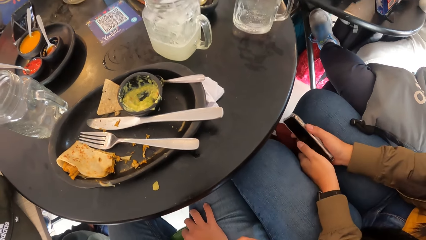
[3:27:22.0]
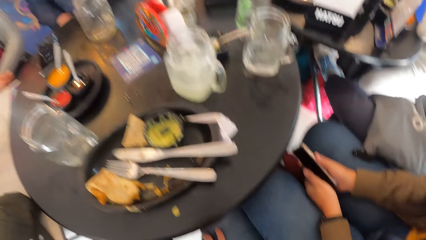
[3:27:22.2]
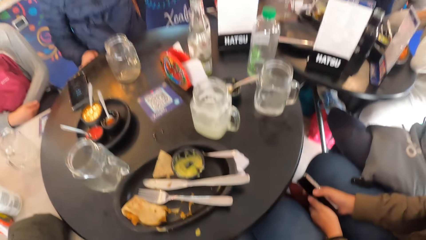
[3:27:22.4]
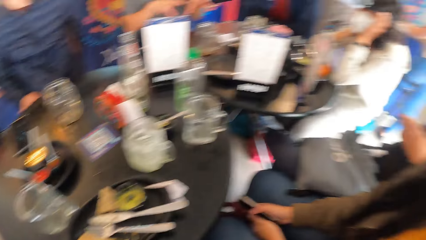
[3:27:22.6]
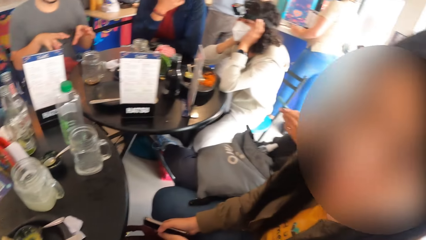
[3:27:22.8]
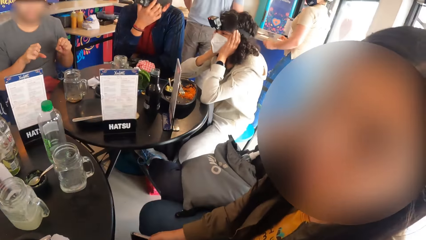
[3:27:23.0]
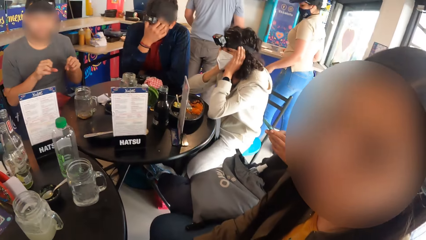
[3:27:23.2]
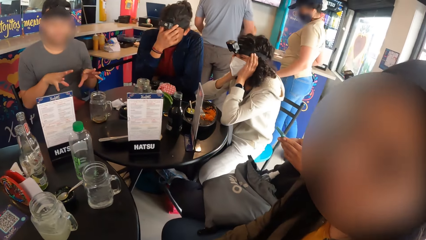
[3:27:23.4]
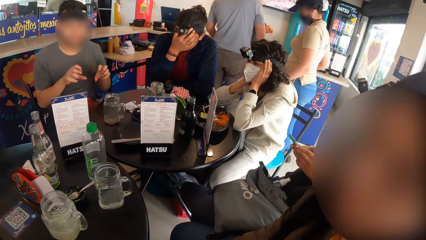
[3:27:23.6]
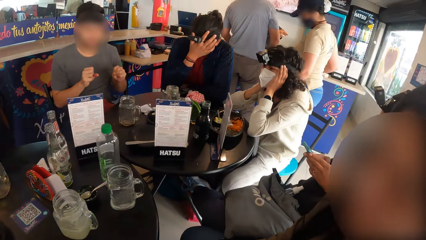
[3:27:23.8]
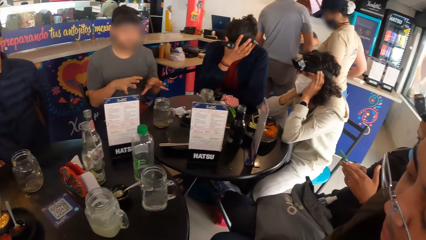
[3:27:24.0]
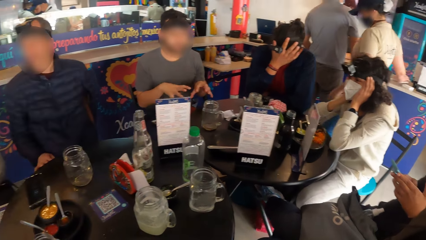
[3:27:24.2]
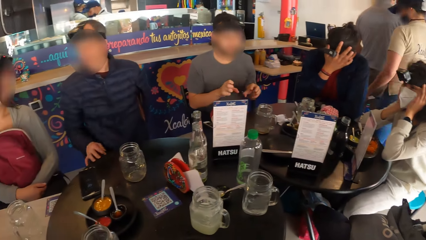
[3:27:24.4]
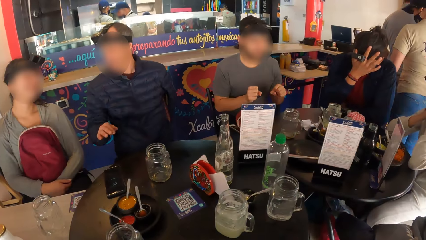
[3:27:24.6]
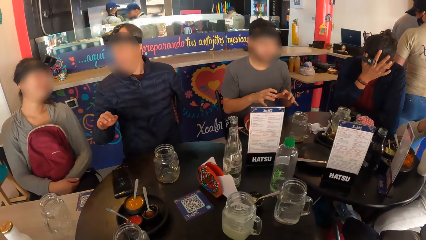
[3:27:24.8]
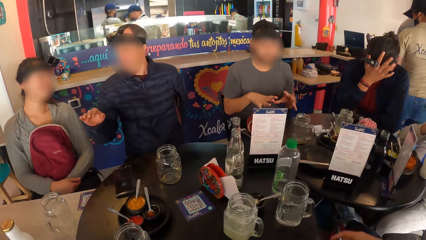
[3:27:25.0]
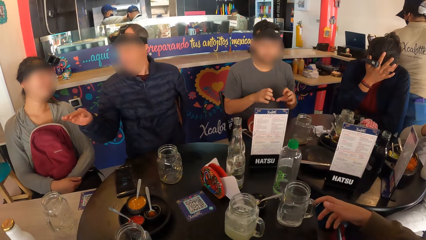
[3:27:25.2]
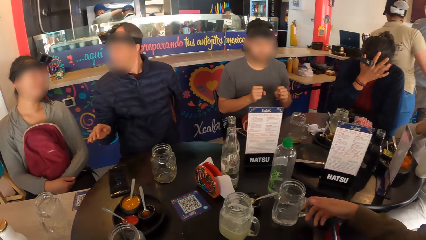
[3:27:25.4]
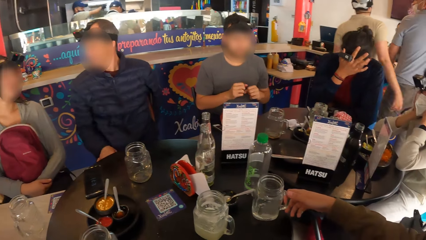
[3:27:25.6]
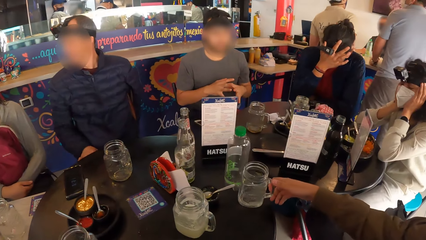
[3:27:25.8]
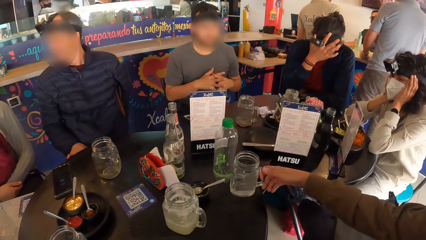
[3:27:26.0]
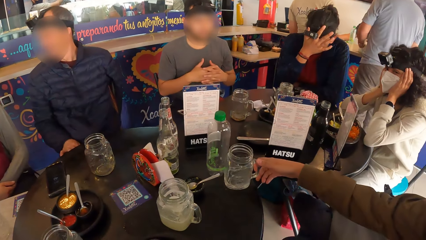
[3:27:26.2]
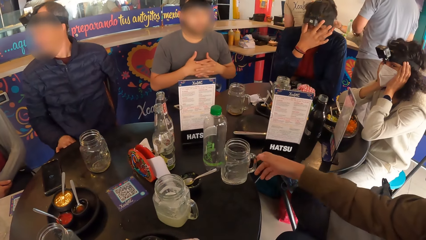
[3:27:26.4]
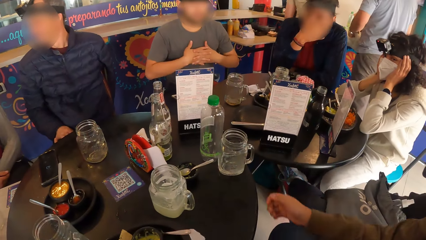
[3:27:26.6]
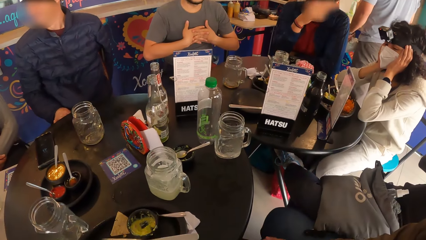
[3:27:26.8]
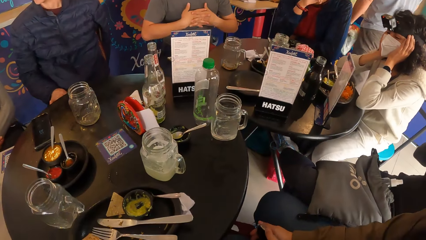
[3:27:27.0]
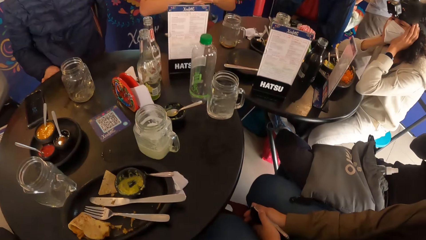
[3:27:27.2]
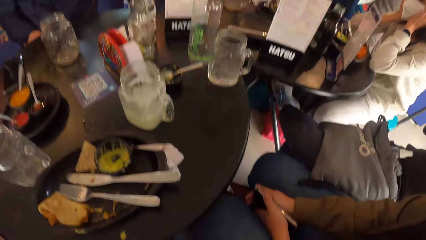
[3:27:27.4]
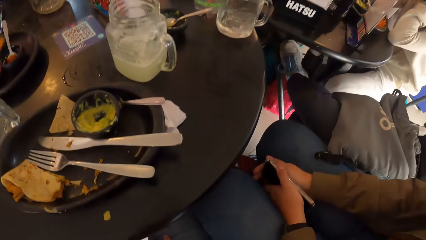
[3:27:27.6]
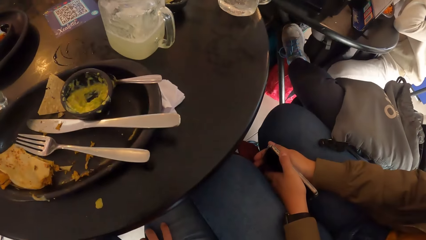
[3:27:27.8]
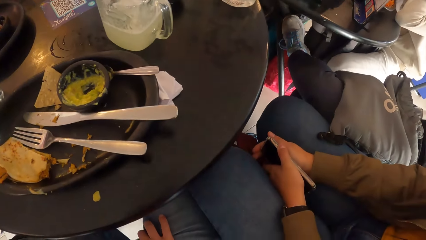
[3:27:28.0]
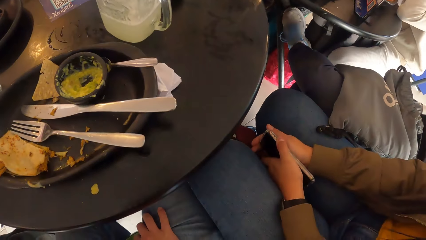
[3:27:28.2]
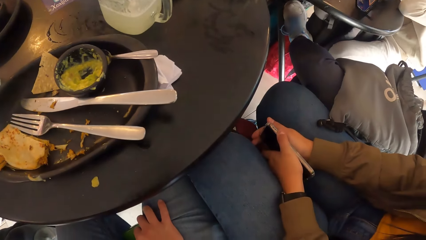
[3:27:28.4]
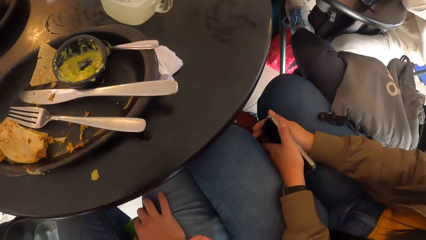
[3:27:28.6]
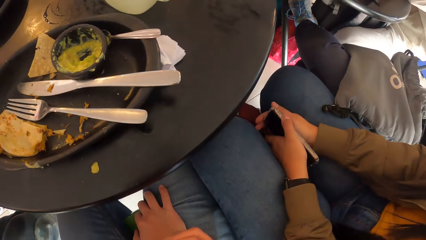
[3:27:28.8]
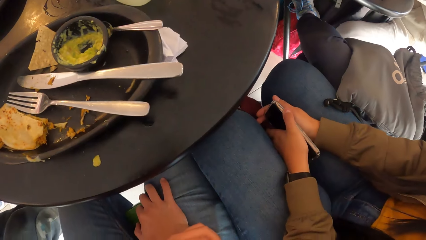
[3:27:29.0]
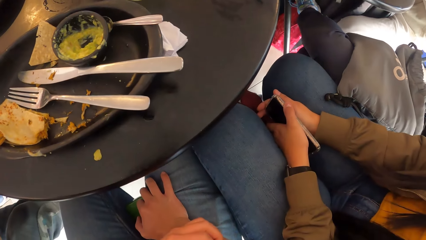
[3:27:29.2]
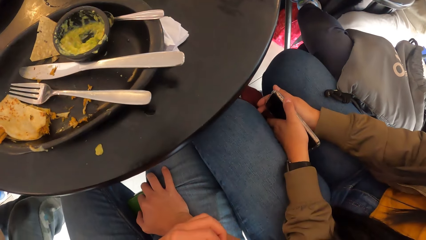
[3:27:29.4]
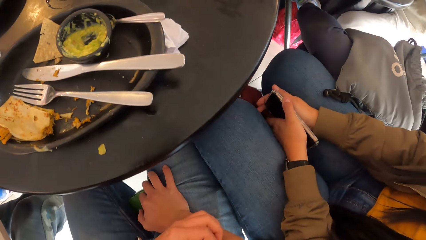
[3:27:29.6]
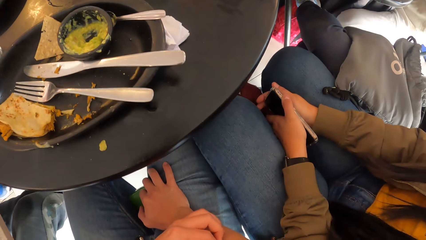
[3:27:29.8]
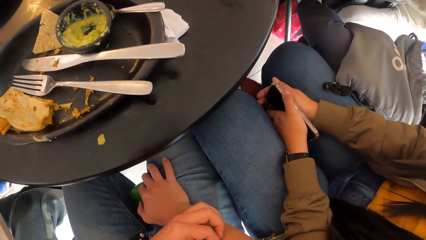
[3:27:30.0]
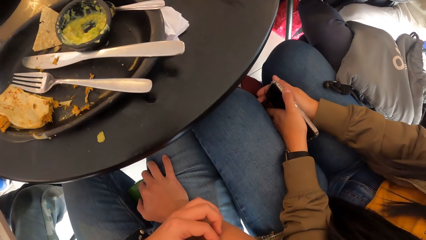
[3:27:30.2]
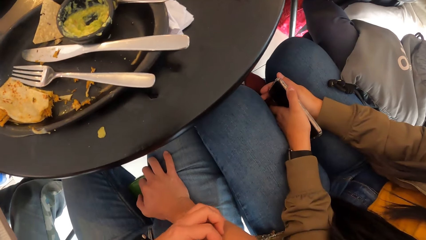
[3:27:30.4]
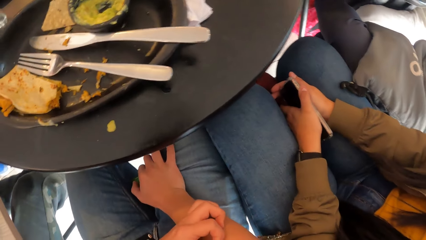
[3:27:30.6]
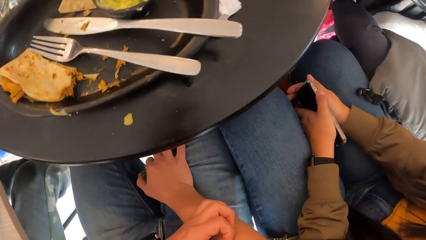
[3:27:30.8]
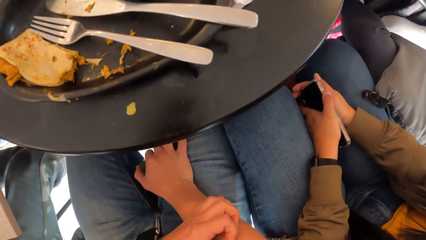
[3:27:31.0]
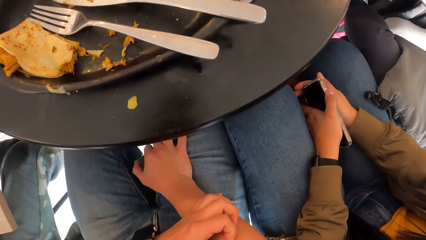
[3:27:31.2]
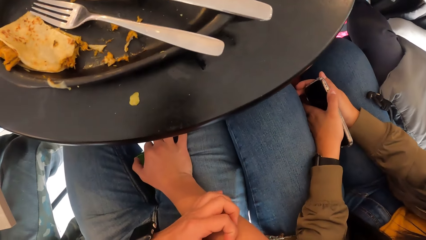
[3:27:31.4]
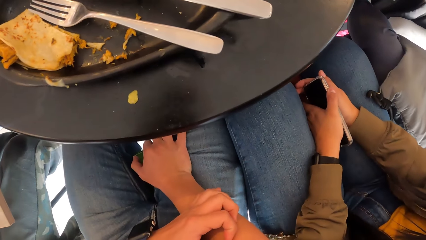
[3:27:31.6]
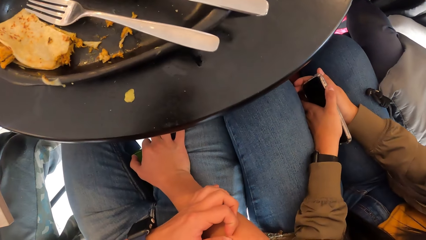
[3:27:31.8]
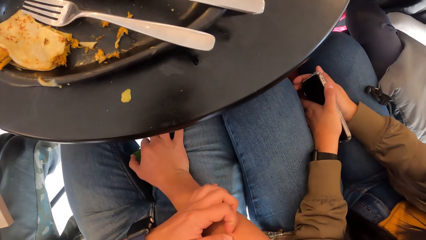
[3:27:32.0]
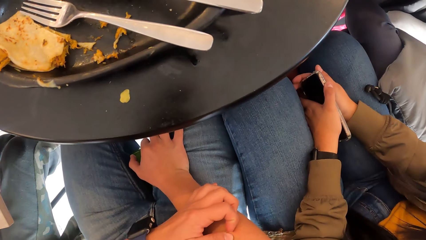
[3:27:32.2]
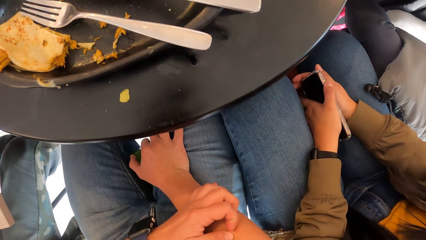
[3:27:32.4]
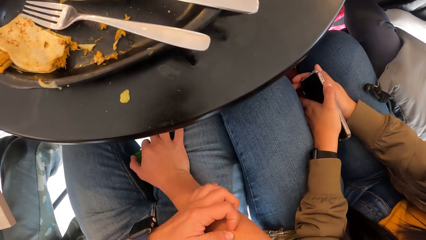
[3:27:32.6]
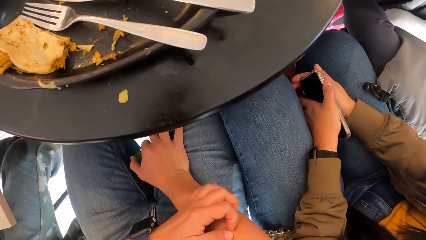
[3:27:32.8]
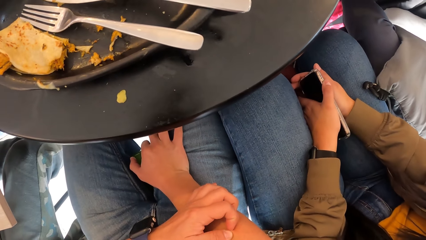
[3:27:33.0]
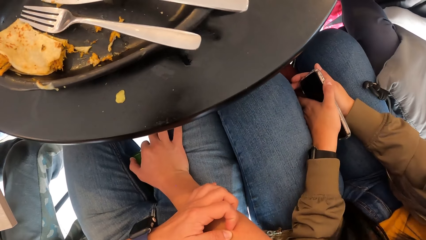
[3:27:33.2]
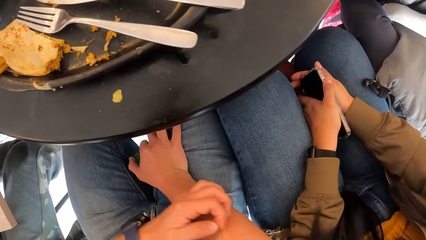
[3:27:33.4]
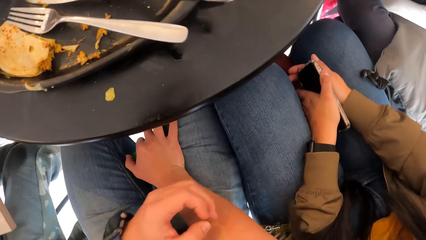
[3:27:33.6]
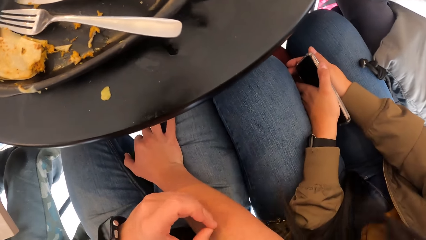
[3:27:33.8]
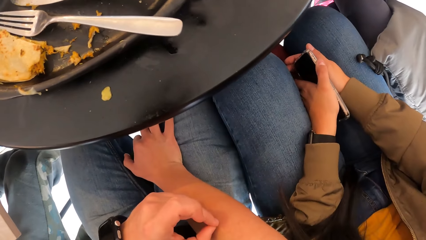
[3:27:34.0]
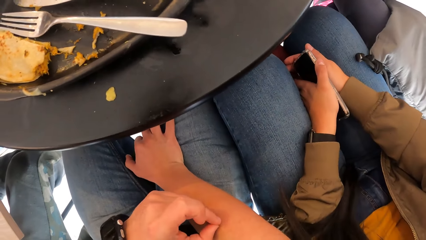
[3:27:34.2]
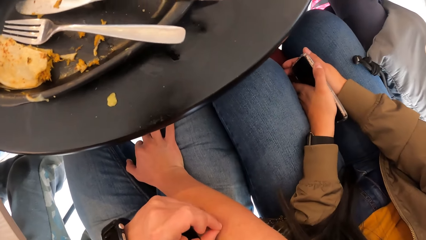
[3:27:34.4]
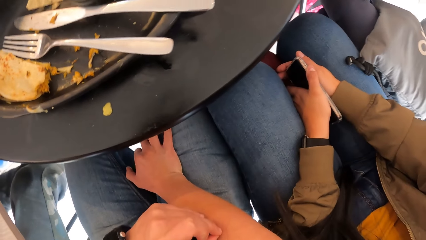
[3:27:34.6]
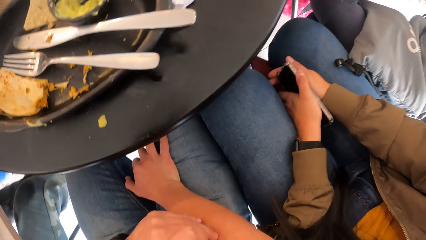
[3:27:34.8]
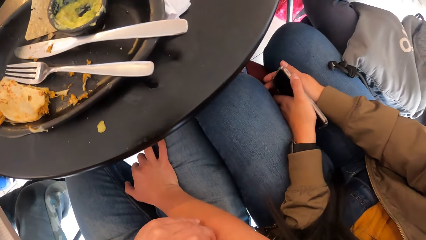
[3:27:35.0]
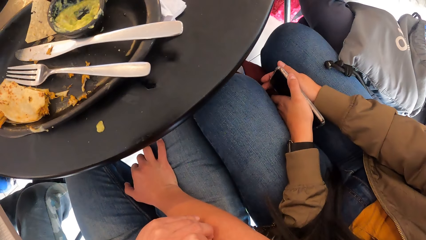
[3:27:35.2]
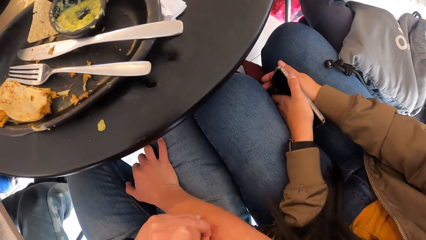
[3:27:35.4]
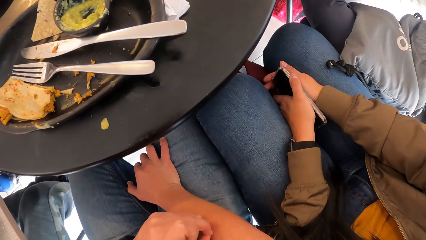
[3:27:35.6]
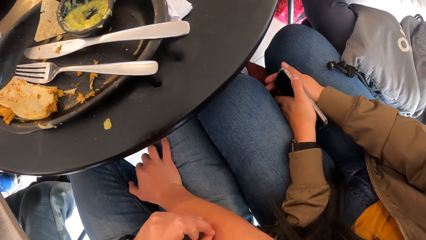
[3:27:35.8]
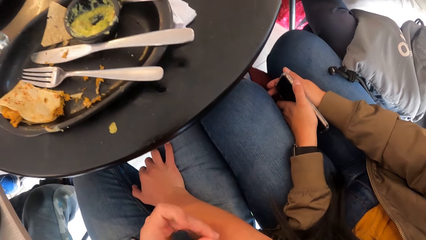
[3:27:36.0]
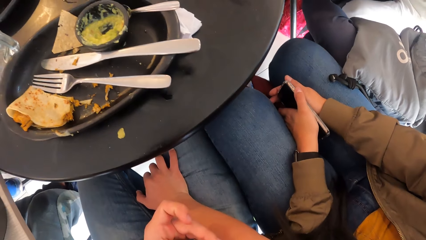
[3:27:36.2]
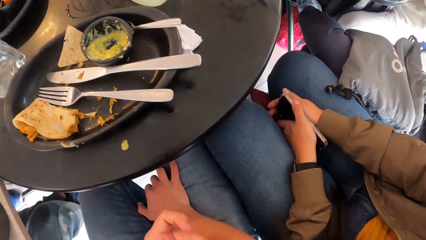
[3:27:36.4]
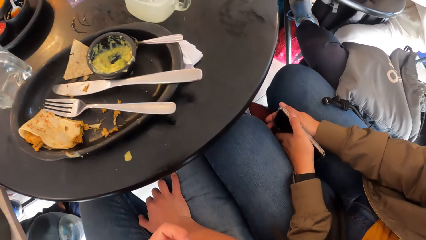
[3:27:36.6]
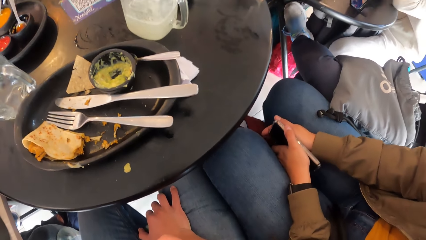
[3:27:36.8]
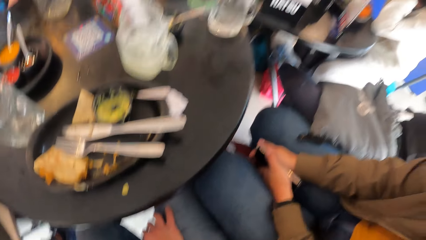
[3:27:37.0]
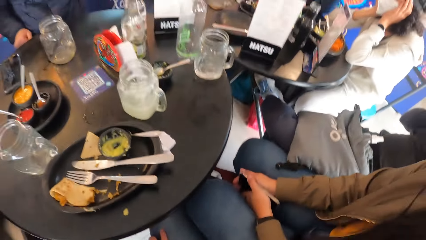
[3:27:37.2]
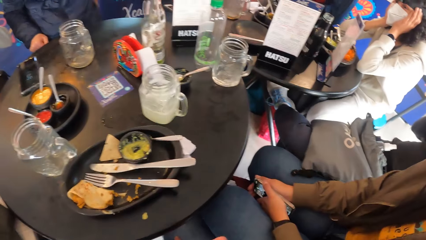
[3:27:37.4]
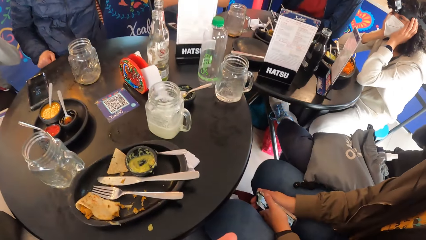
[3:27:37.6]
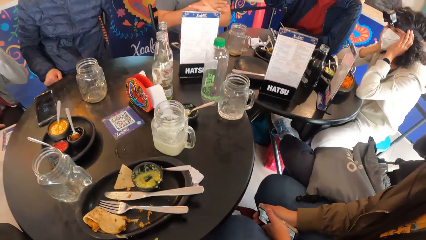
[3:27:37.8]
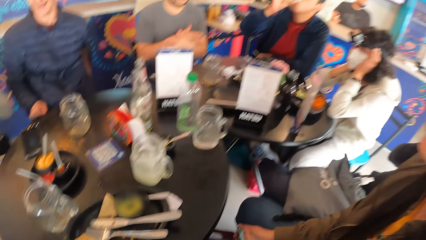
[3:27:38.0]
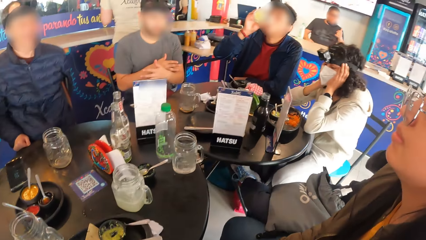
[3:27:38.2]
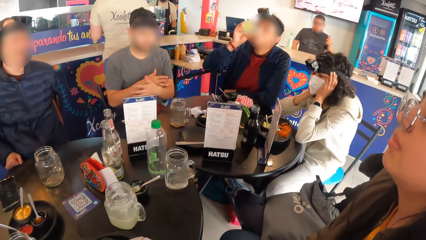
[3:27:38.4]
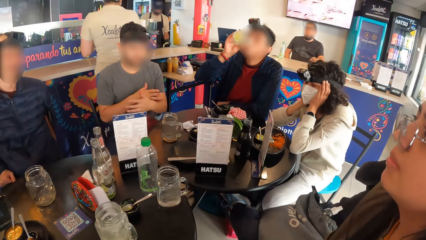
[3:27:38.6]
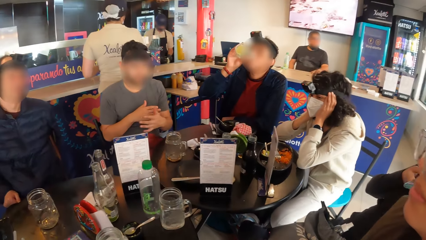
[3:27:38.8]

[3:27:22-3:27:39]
The camera wearer turns around the restaurant. A man interacts with him. A woman adjusts a cup on the table with her right hand. The camera wearer looks at the plate. He picks something from the right hand. He scratches his right hand with his left hand.
